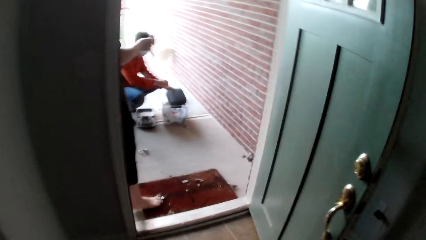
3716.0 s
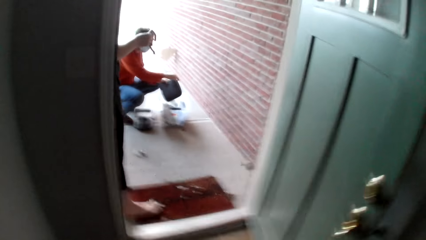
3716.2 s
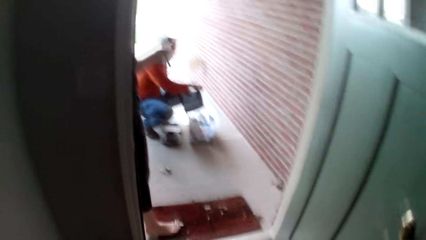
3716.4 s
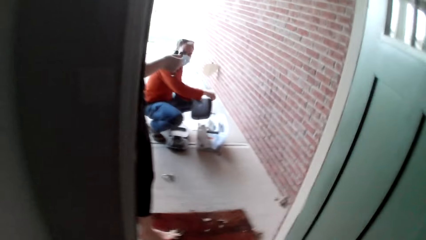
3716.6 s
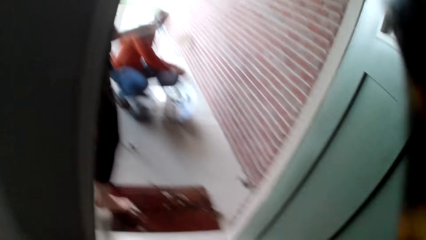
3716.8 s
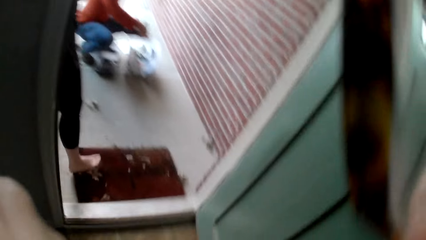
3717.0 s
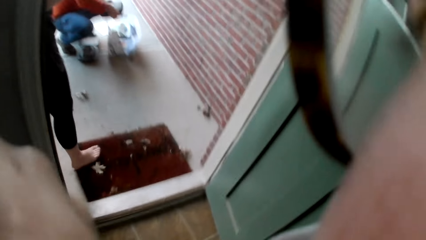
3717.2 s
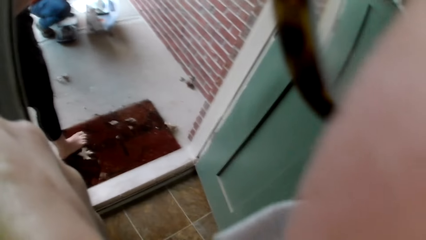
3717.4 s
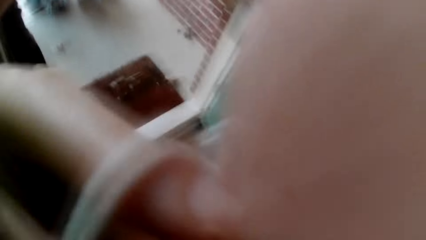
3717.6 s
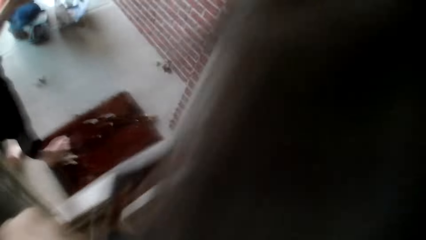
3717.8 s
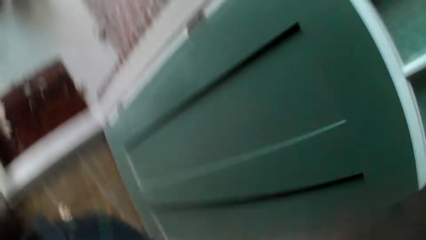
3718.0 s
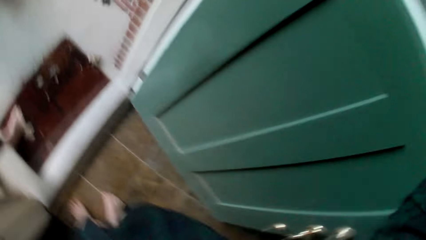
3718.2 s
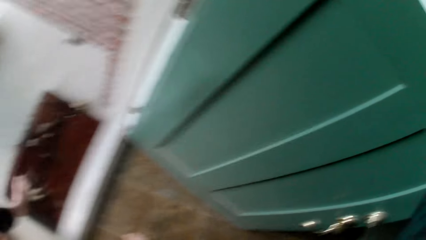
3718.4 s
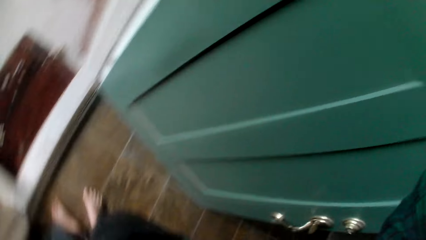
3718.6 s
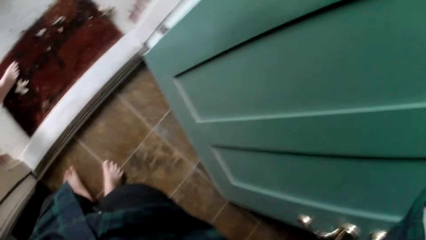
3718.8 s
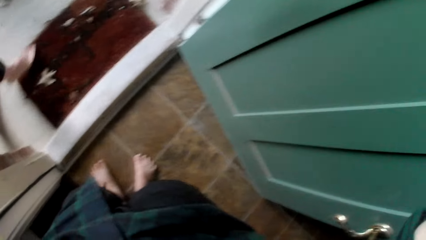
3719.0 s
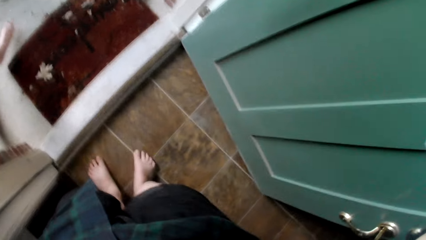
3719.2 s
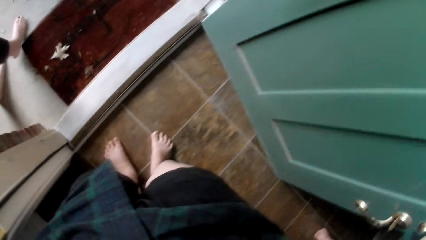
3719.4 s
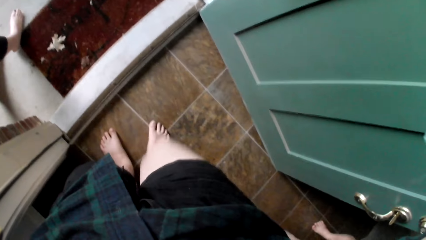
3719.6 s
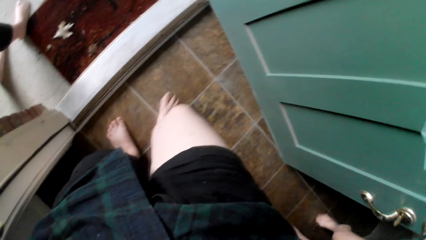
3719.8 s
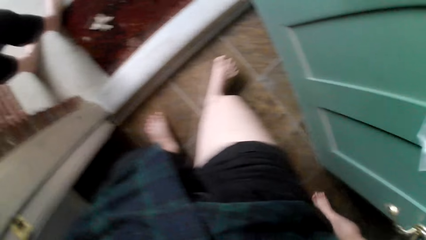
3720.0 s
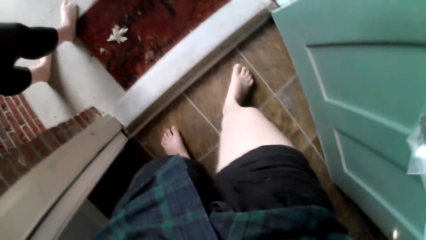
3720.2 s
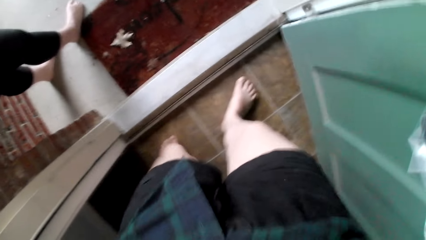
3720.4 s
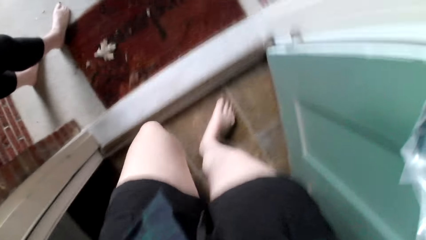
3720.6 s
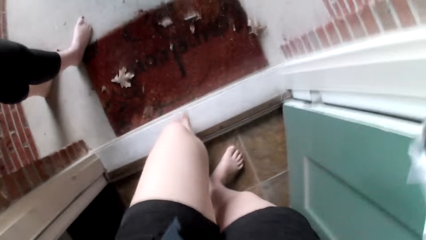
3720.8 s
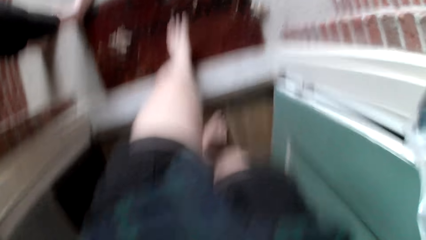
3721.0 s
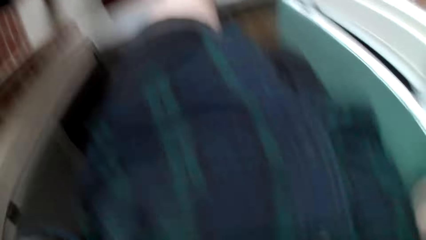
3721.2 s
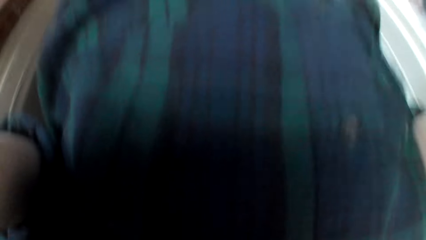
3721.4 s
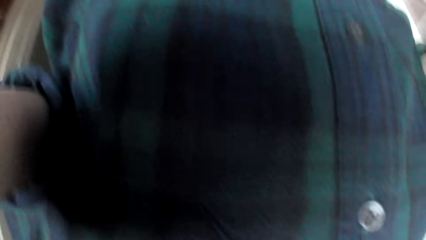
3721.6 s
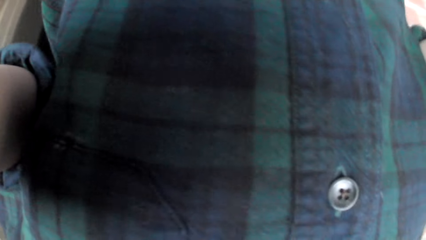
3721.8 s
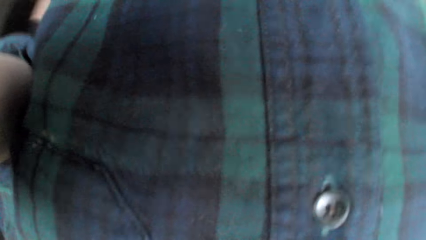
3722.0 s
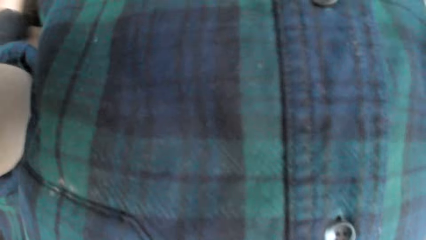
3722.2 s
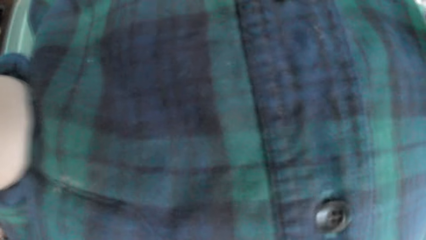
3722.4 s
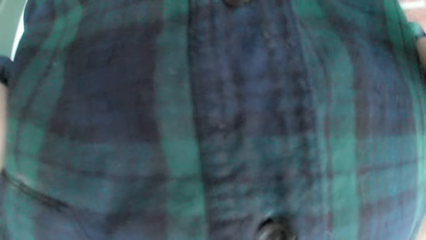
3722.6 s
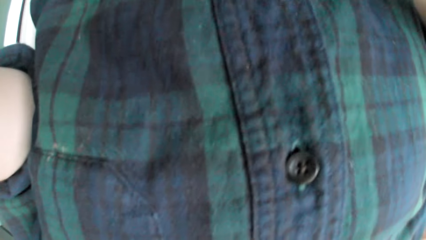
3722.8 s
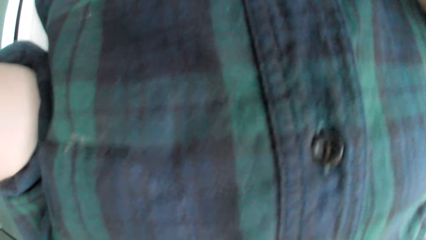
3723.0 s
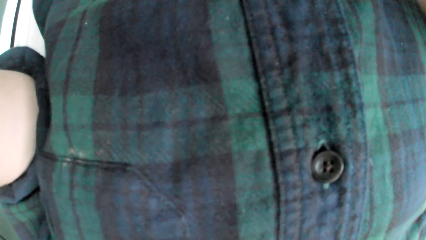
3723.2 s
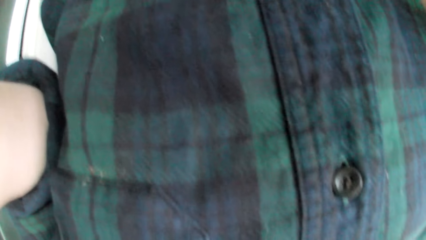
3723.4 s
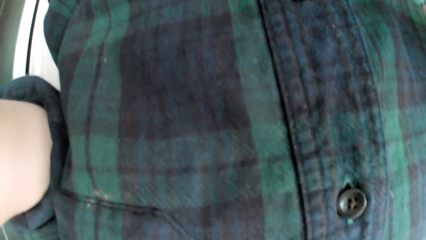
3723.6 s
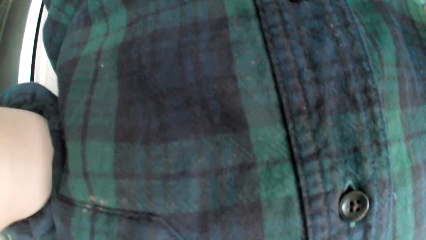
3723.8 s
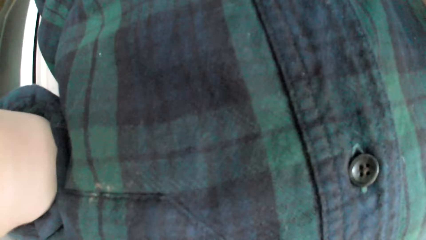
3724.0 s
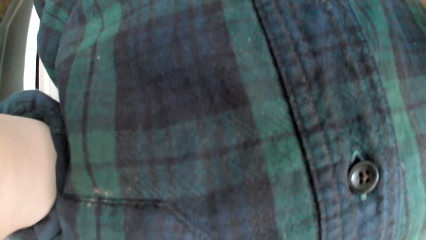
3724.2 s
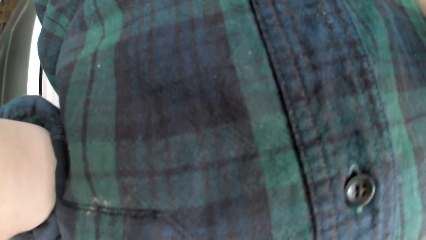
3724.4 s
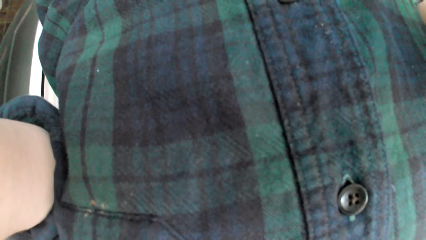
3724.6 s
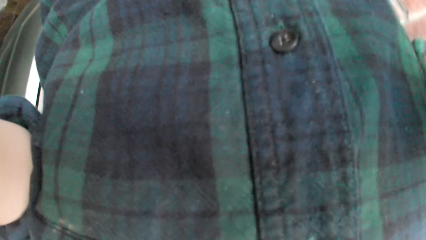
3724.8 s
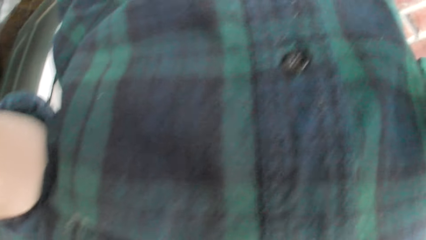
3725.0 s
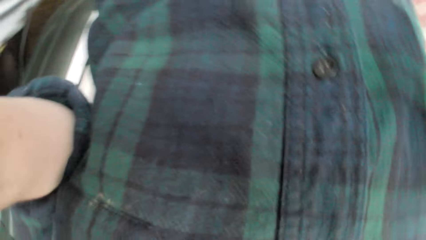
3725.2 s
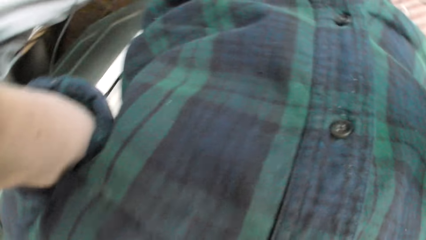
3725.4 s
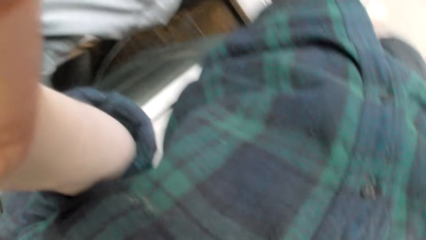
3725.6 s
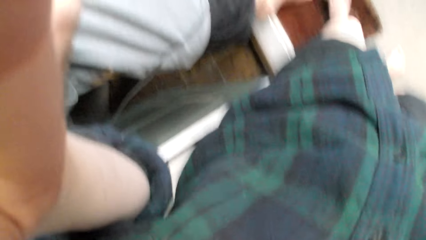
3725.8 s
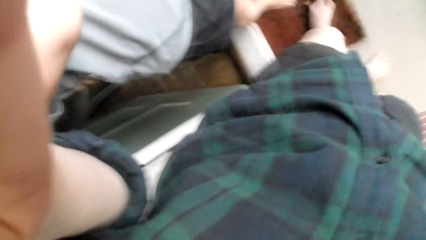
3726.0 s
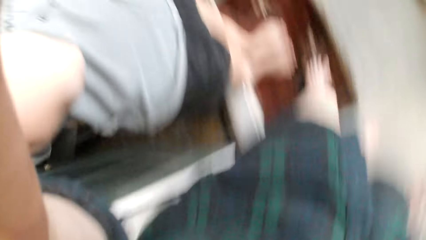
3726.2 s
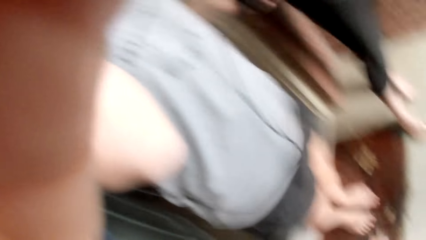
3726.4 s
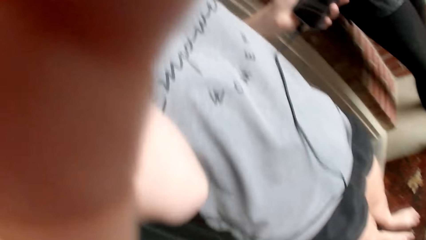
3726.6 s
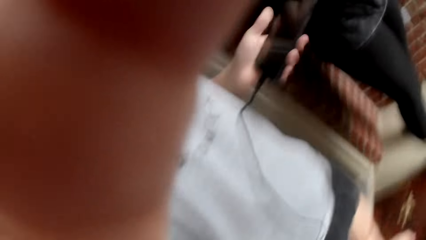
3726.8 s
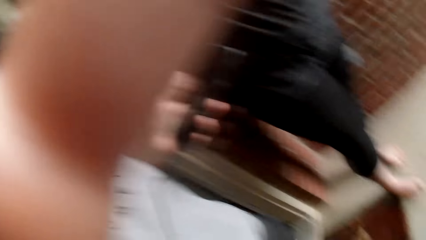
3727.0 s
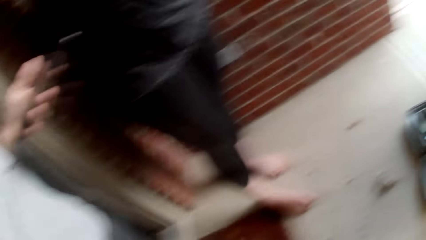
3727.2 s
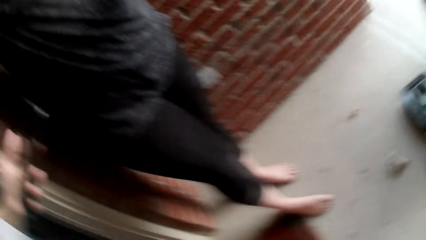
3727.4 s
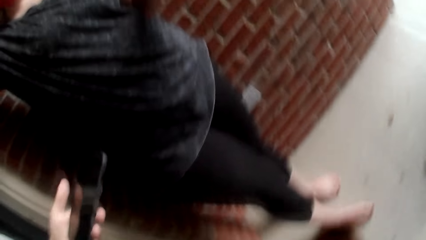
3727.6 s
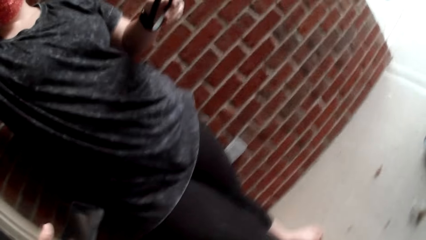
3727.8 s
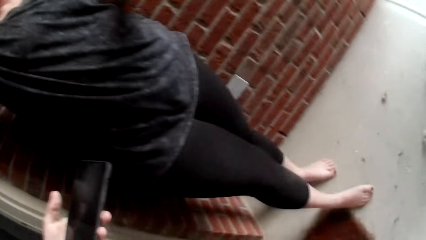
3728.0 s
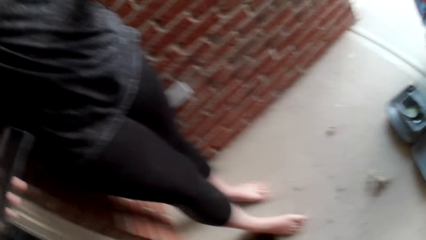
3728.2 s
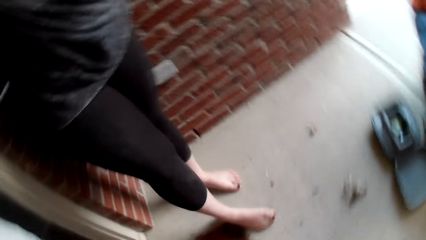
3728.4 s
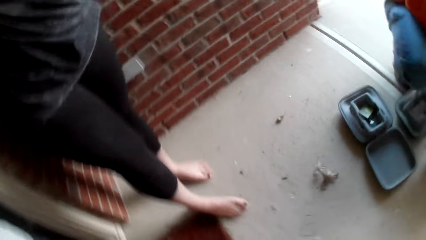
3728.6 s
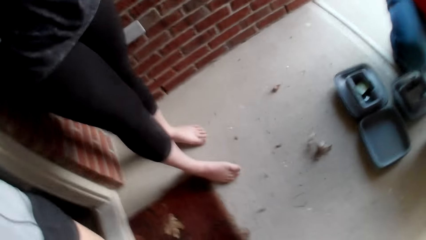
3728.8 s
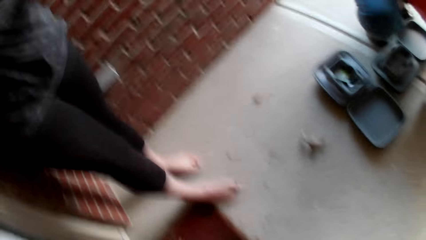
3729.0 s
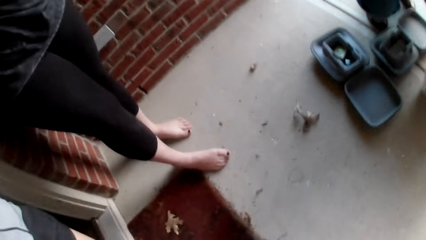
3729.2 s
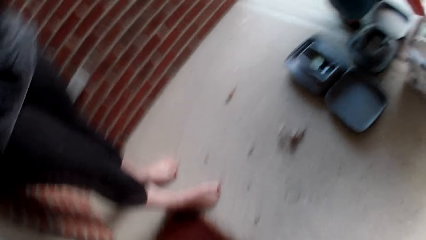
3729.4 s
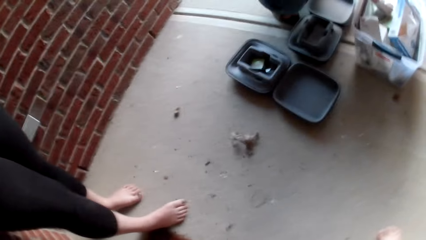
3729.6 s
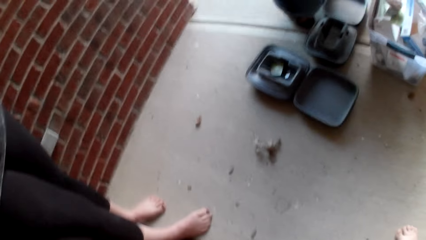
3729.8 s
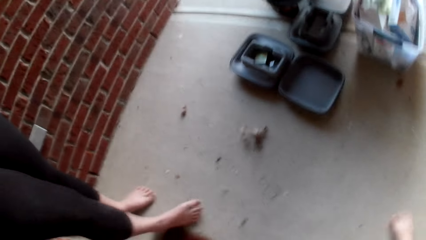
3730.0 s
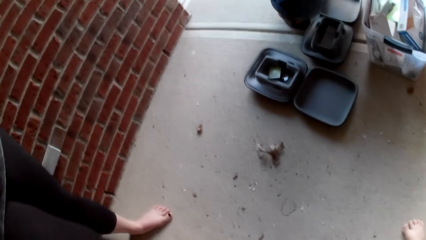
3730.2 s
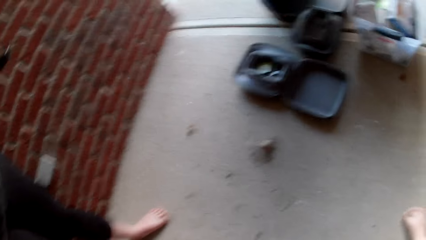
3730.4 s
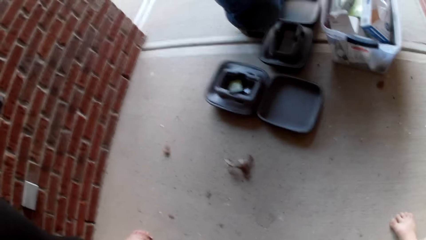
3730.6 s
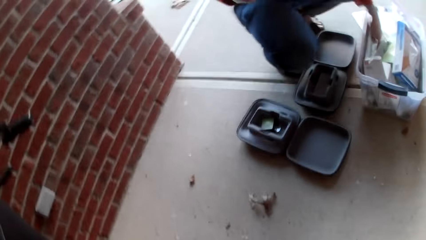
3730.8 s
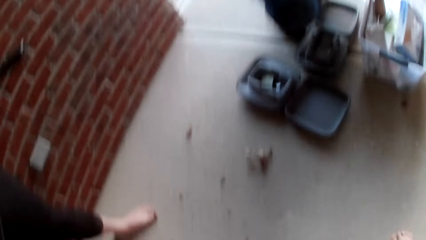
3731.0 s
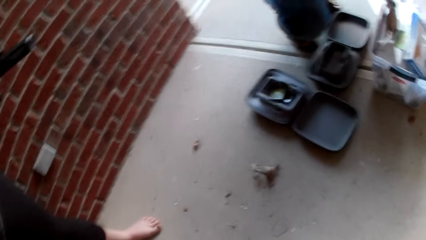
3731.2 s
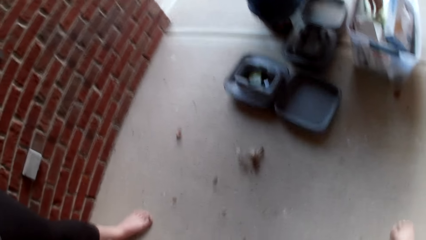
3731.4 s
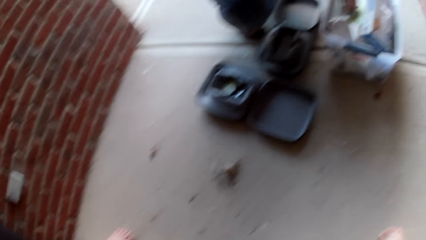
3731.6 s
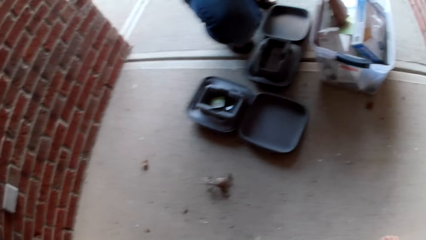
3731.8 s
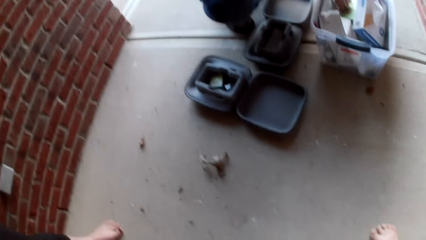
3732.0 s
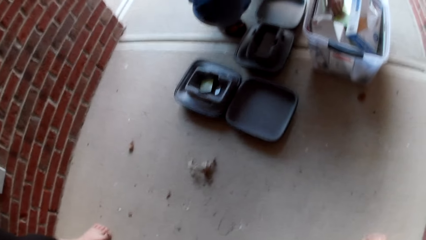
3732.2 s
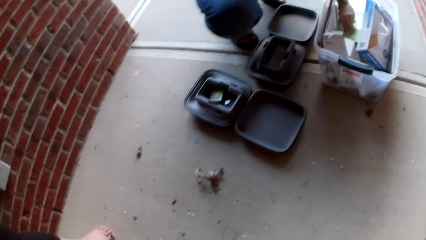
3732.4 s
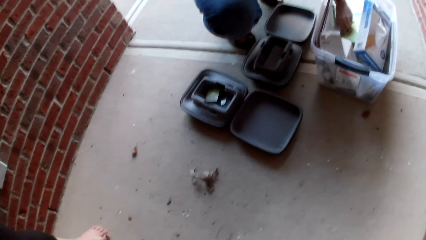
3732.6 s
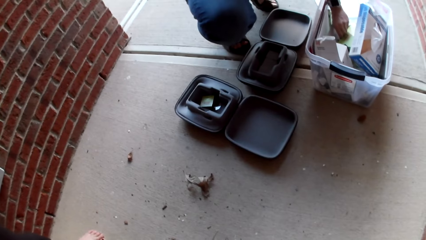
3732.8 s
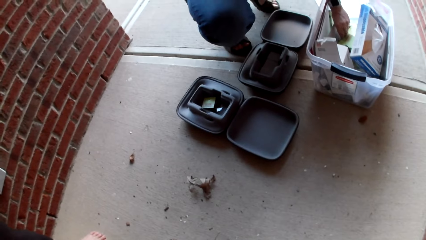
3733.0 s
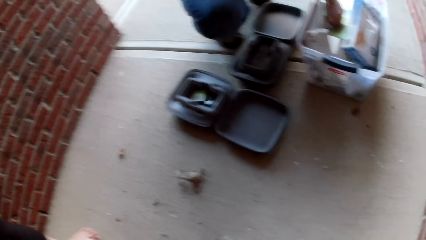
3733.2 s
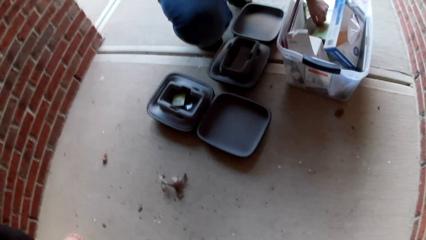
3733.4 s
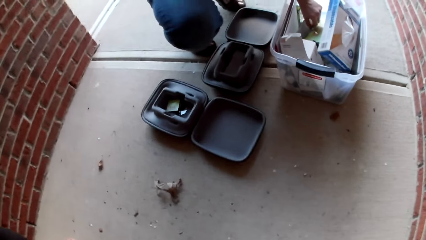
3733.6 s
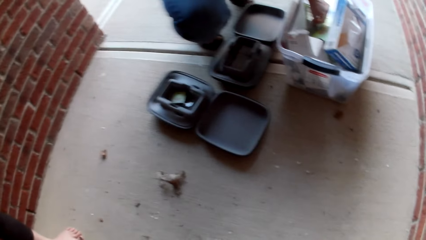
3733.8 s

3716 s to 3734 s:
The camera wearer removes a camera. A man picks up something.
